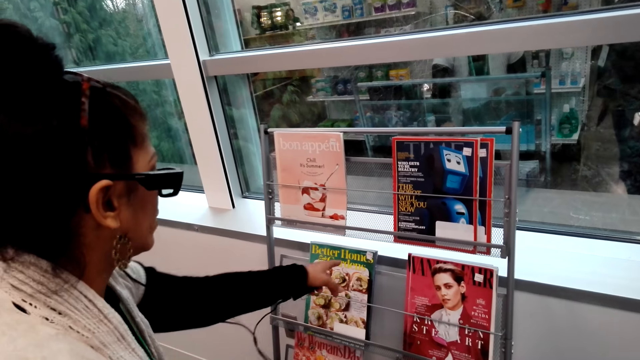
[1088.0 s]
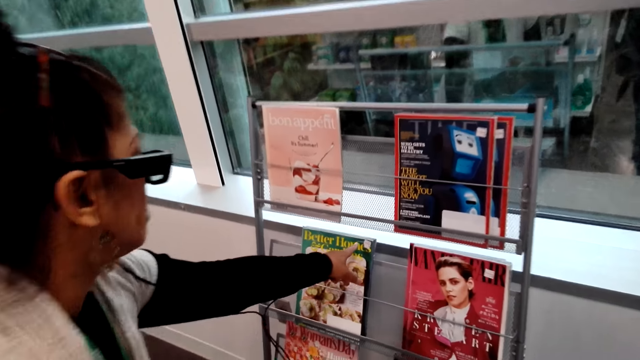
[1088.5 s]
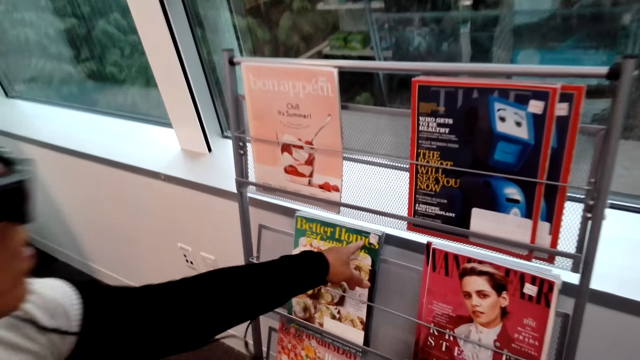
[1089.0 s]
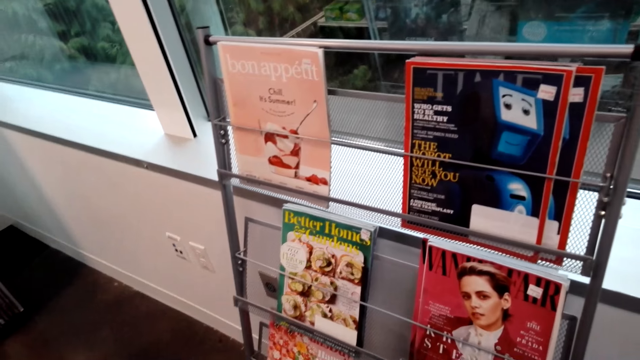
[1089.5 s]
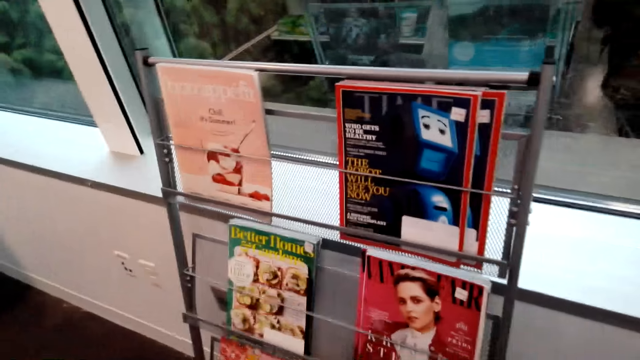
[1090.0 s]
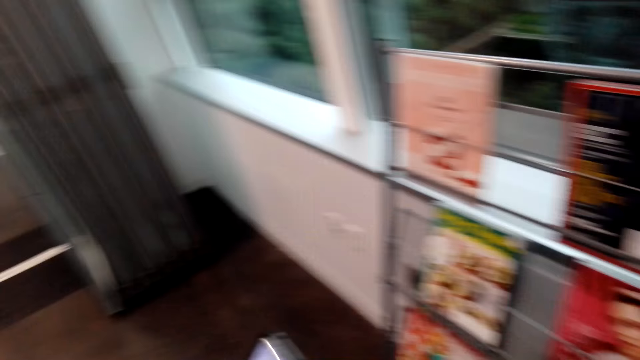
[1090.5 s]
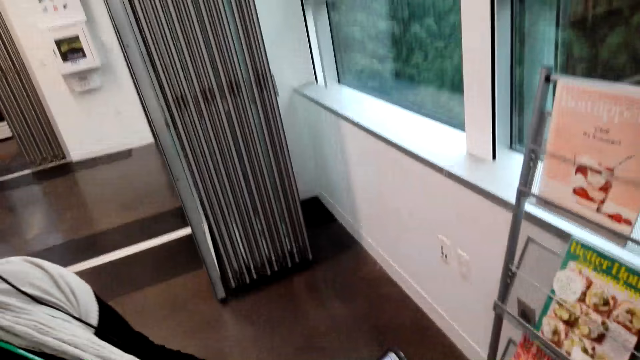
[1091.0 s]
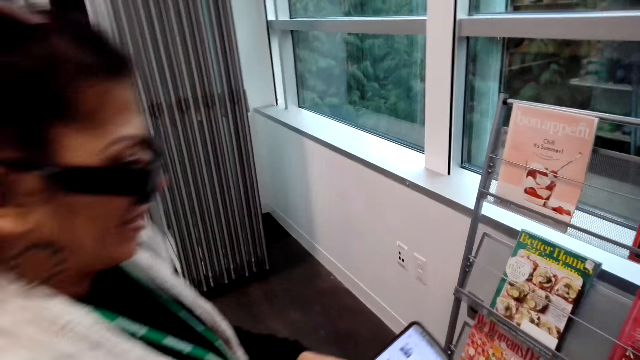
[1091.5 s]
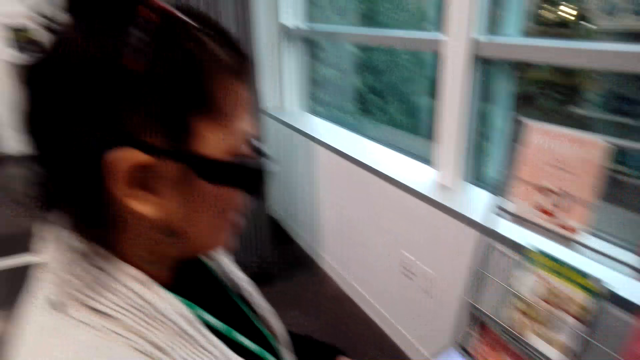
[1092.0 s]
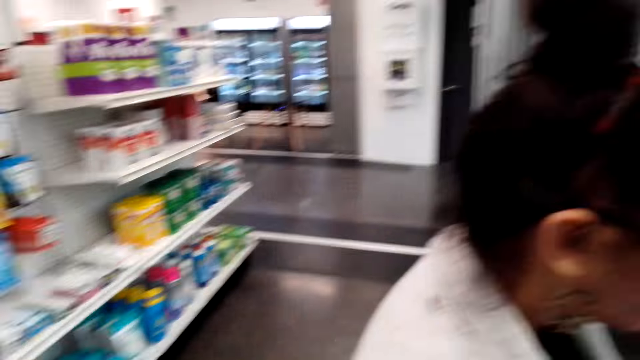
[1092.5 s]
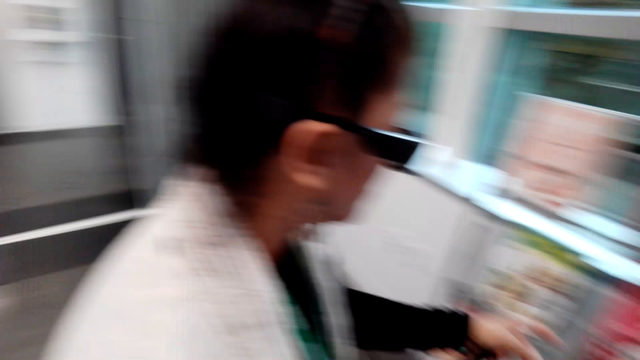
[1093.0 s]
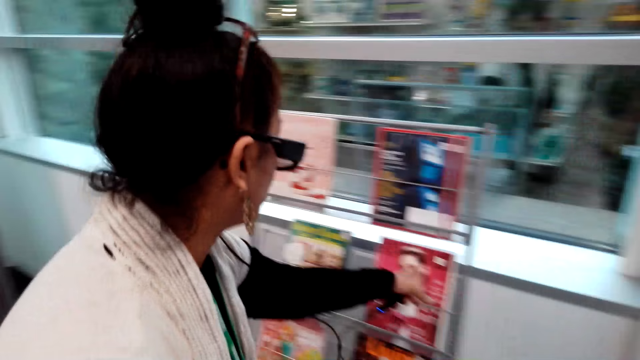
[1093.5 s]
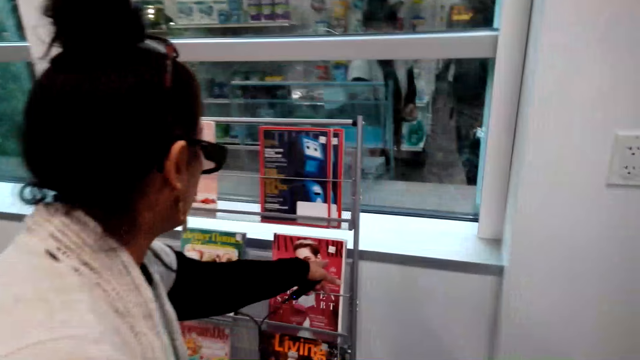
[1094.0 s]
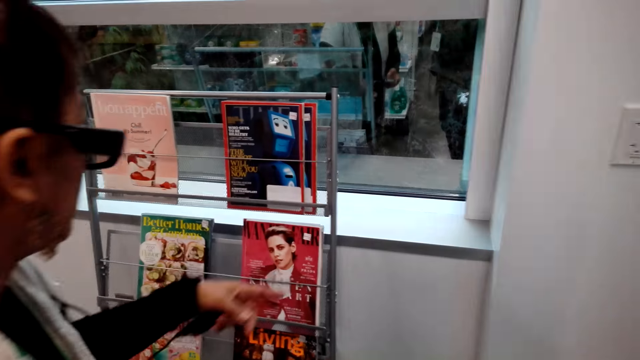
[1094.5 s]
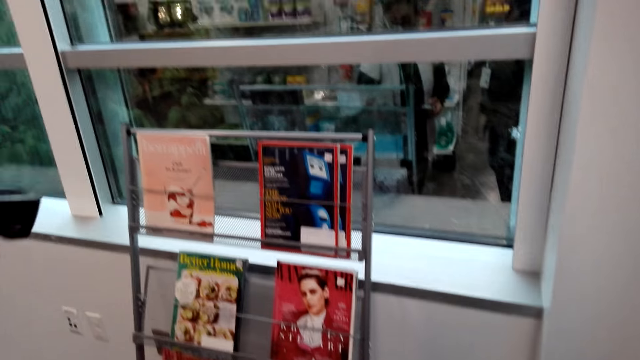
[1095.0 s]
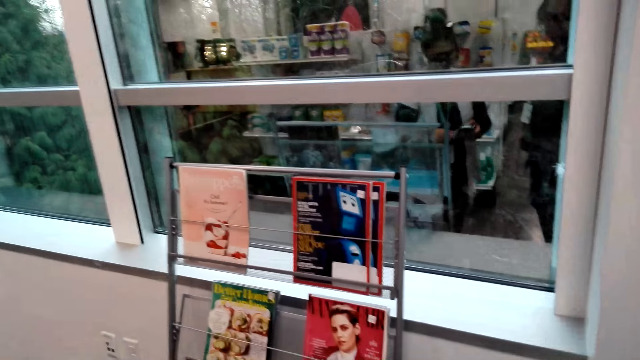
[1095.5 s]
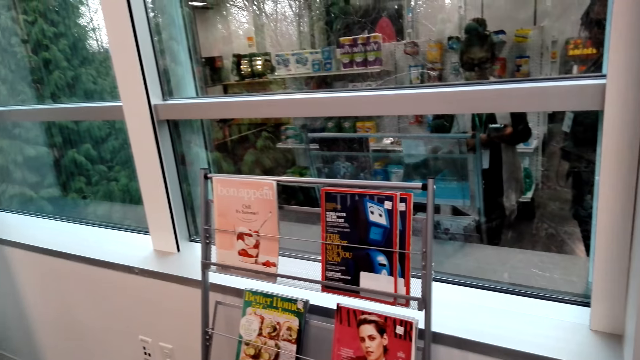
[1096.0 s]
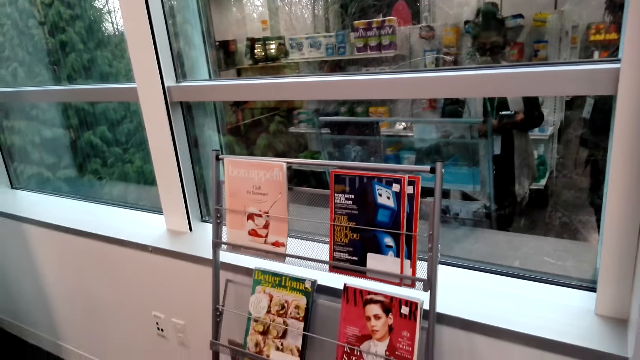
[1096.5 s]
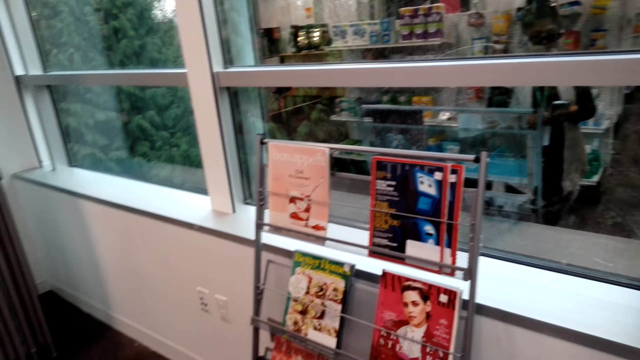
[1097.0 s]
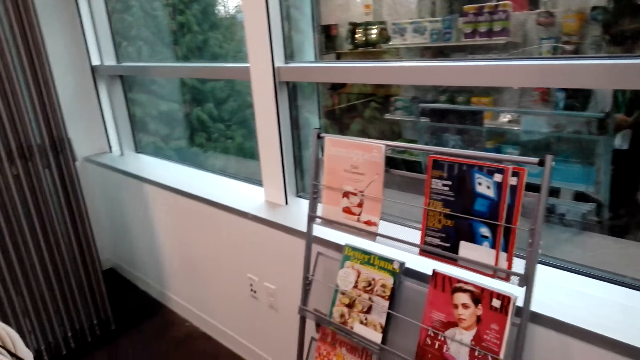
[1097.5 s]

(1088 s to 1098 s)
A woman pulls her hand off a magazine. The woman operates a phone. The camera wearer looks around the store. The woman points at the magazine with her finger. The woman pulls her hand off the magazine.

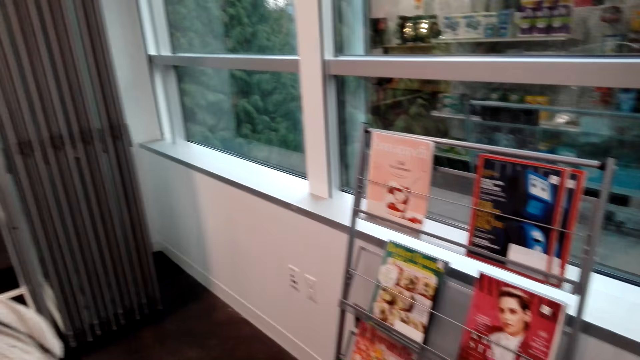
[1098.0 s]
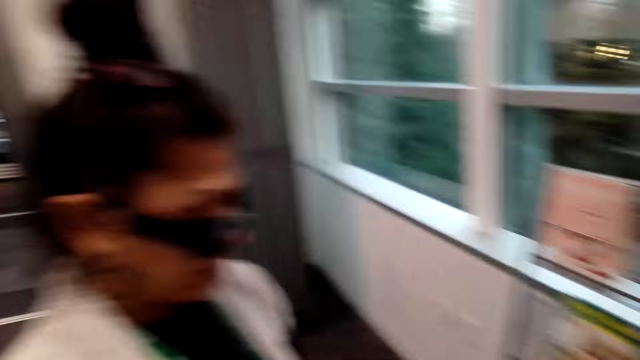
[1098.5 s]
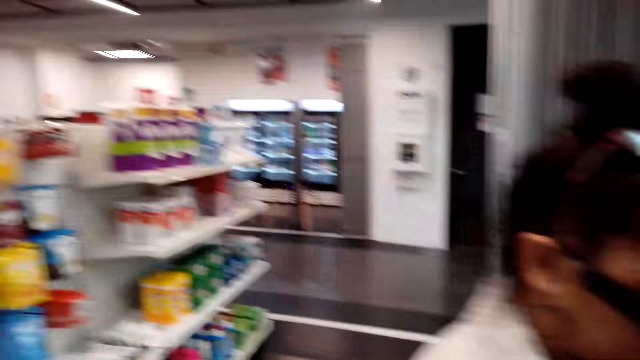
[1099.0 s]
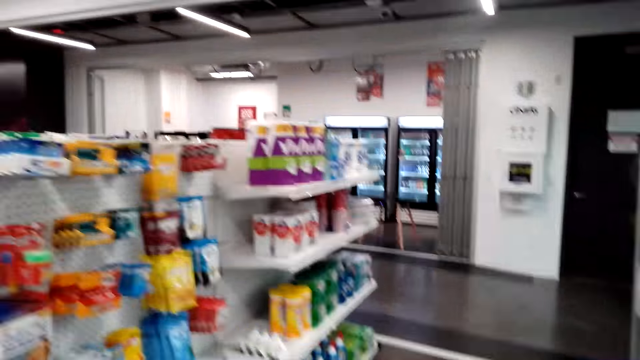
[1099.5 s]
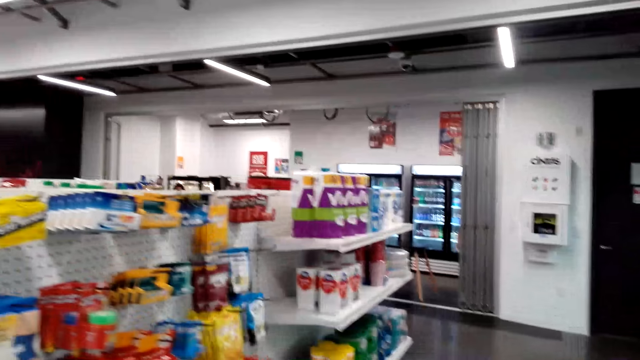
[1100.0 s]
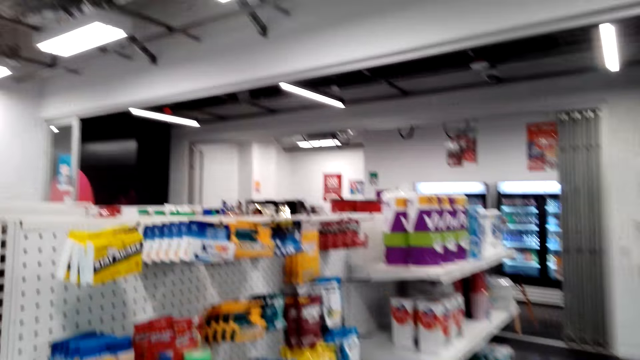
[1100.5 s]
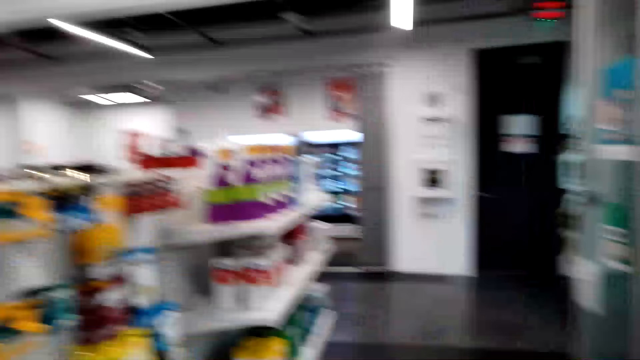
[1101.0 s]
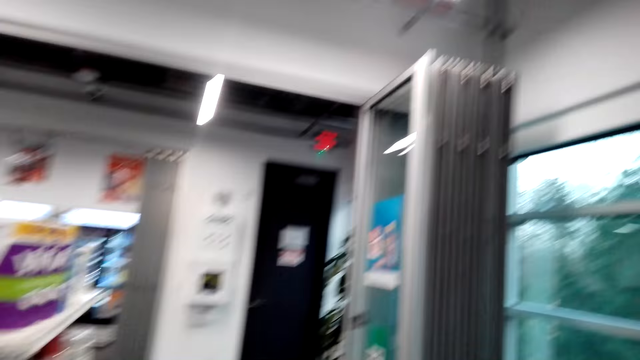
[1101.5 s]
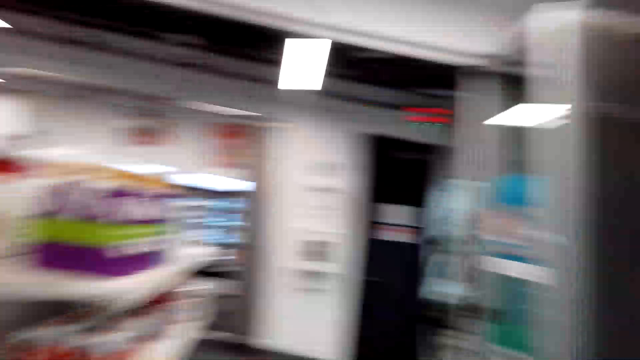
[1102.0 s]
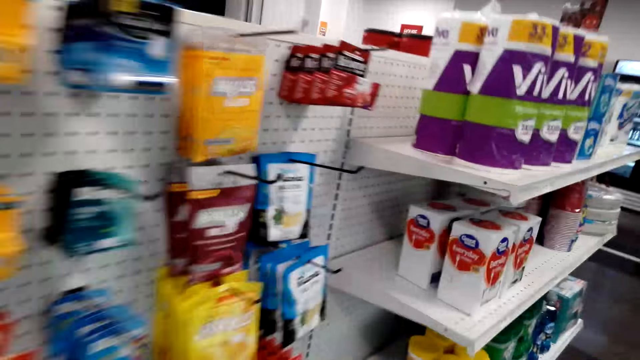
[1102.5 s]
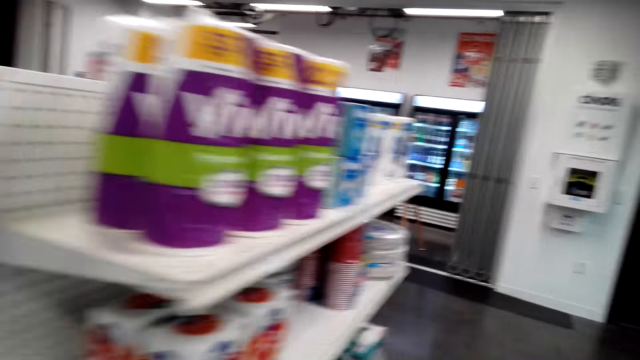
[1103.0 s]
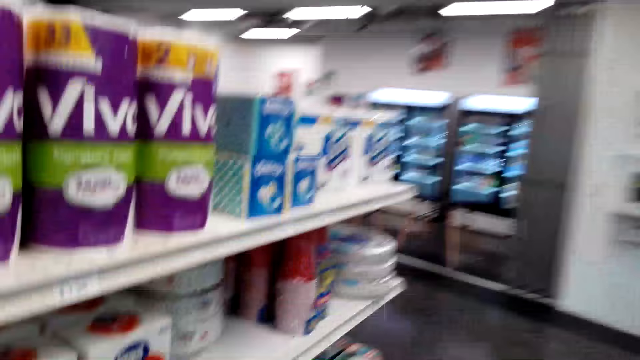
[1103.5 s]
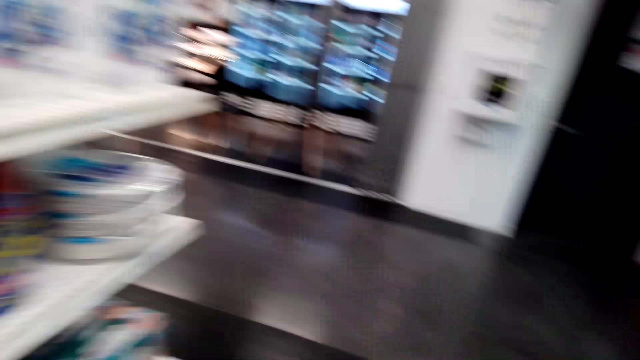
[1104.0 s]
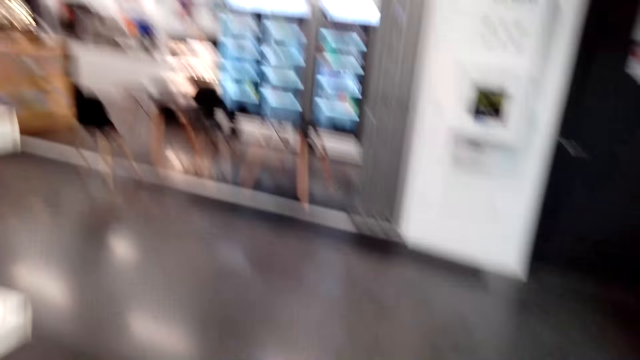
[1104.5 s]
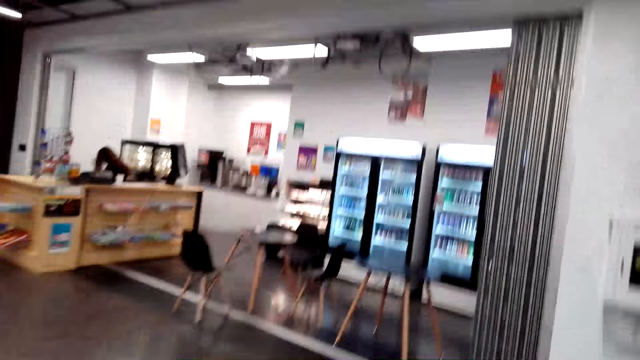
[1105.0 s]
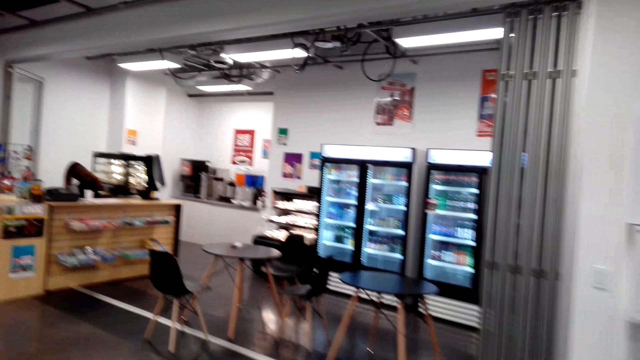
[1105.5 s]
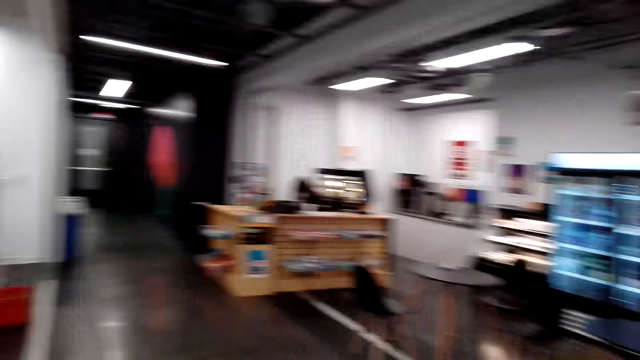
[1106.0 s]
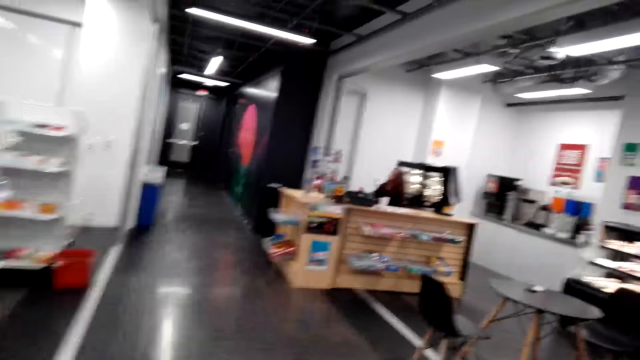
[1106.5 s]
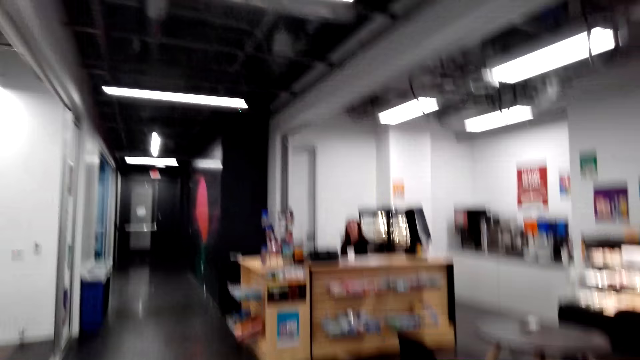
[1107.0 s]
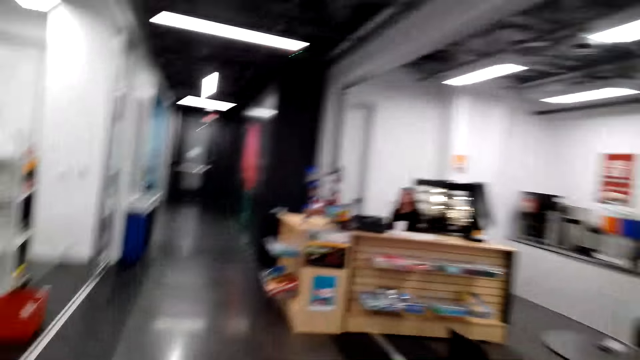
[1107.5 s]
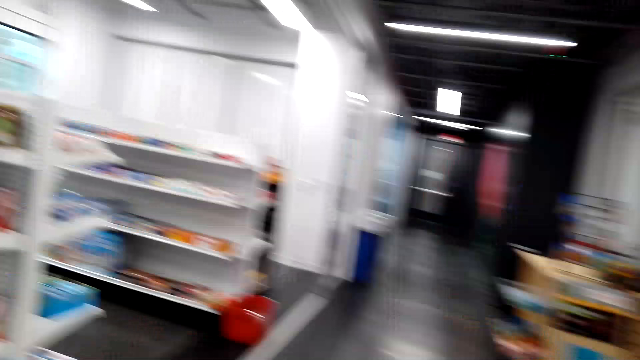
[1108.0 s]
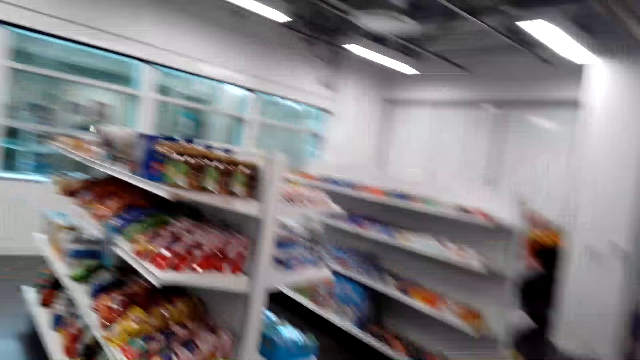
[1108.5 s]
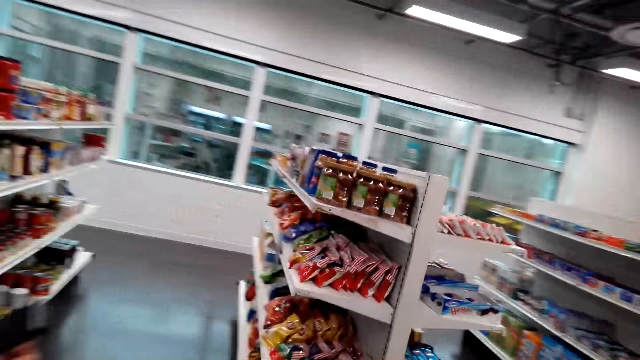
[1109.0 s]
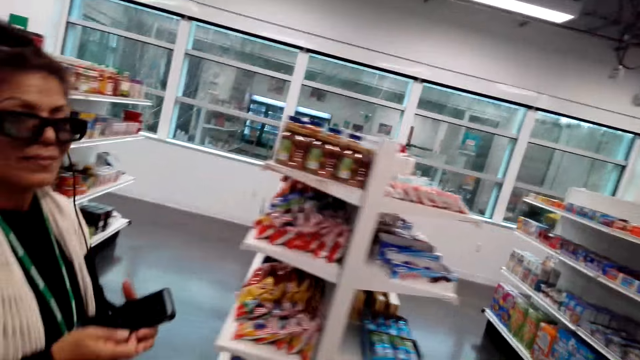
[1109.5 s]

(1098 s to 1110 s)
The camera wearer looks around the store and walks around the store. They talk with a lady. They look around.
